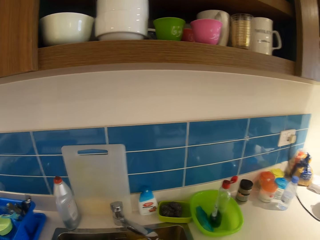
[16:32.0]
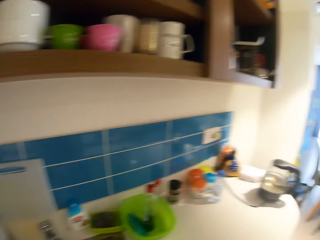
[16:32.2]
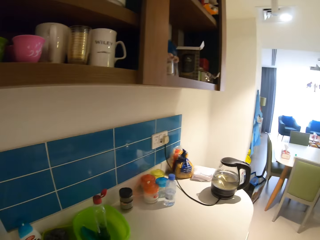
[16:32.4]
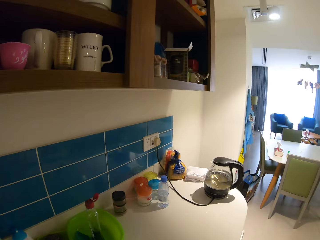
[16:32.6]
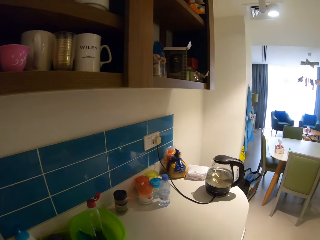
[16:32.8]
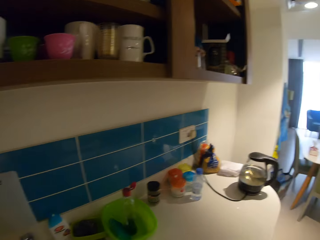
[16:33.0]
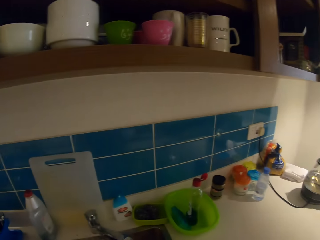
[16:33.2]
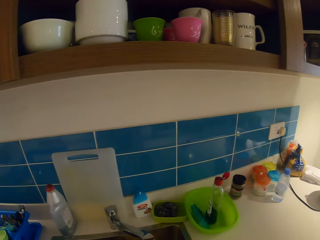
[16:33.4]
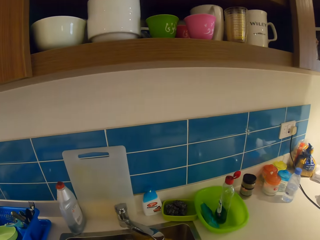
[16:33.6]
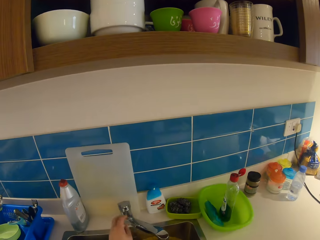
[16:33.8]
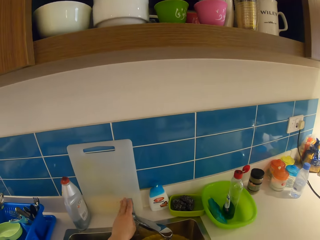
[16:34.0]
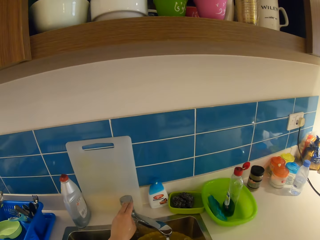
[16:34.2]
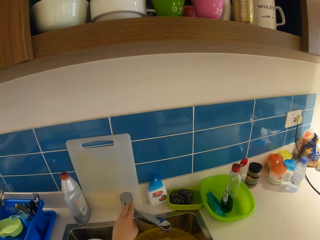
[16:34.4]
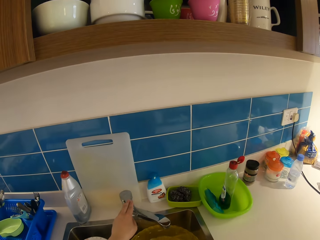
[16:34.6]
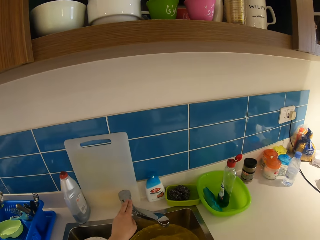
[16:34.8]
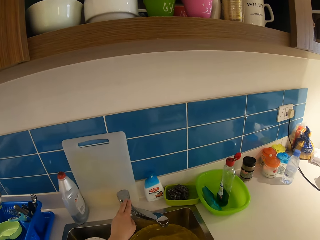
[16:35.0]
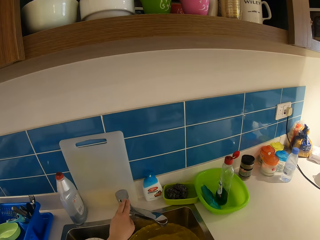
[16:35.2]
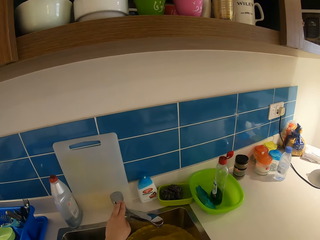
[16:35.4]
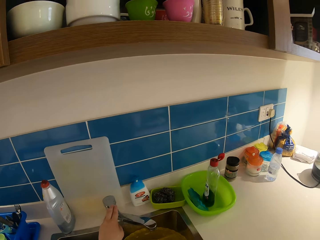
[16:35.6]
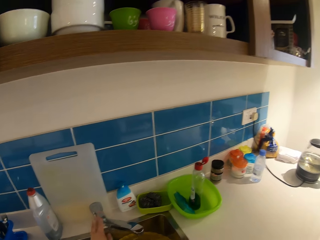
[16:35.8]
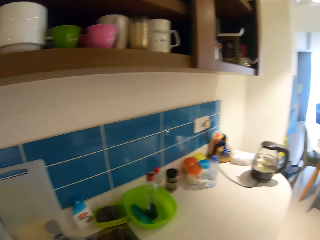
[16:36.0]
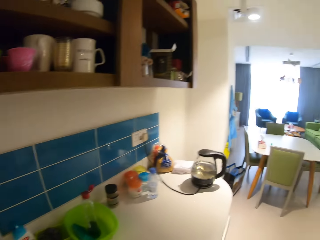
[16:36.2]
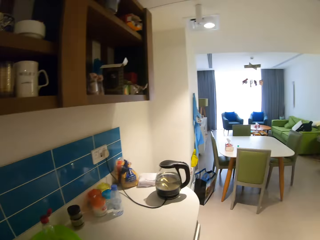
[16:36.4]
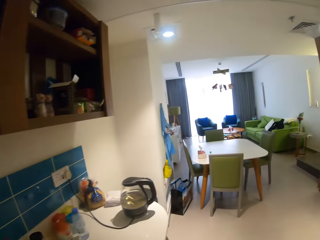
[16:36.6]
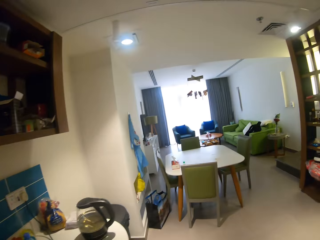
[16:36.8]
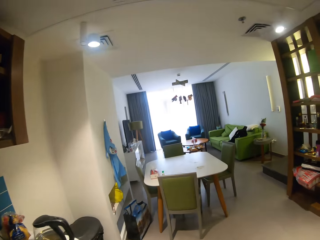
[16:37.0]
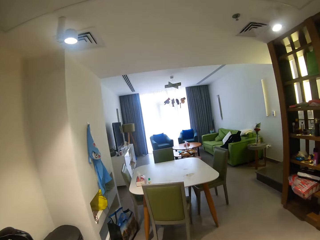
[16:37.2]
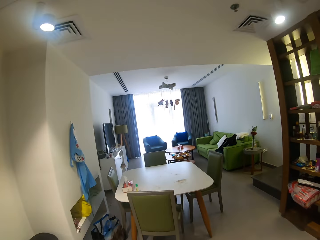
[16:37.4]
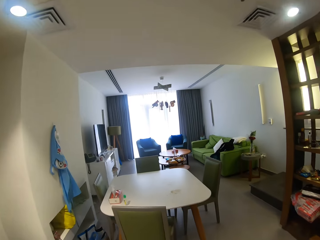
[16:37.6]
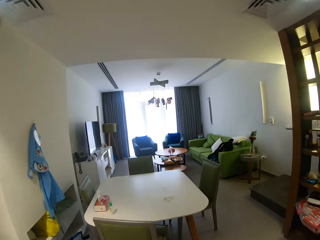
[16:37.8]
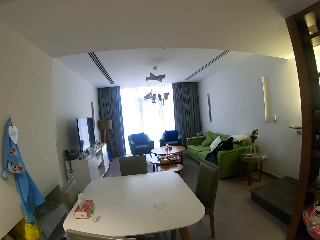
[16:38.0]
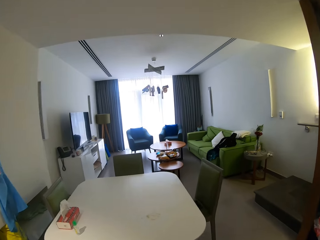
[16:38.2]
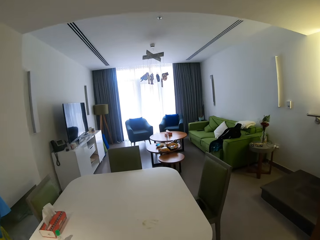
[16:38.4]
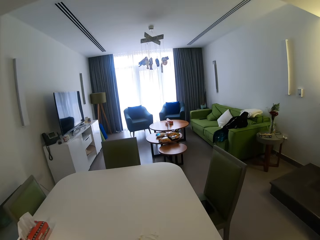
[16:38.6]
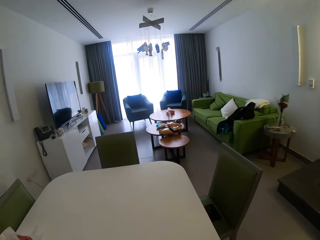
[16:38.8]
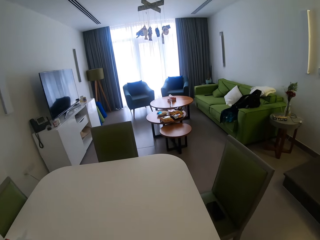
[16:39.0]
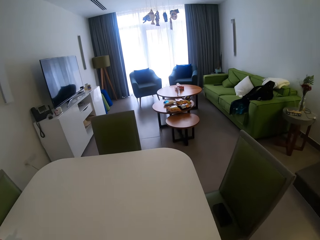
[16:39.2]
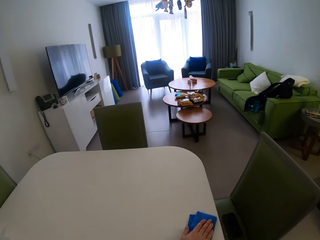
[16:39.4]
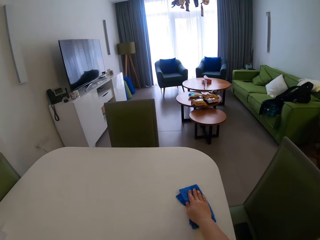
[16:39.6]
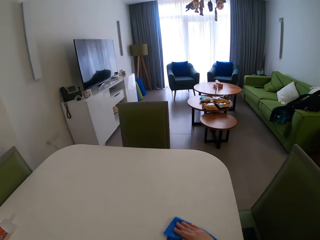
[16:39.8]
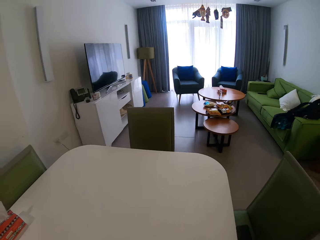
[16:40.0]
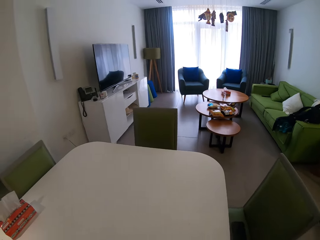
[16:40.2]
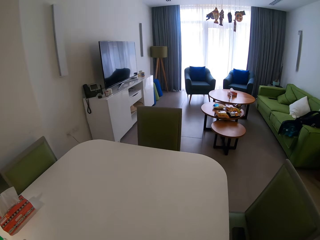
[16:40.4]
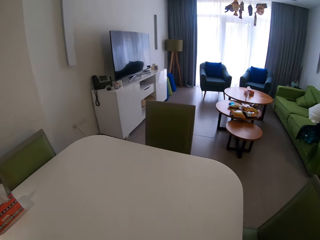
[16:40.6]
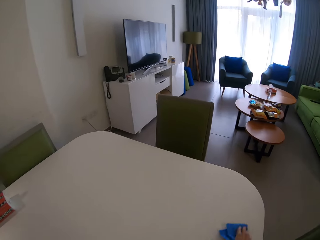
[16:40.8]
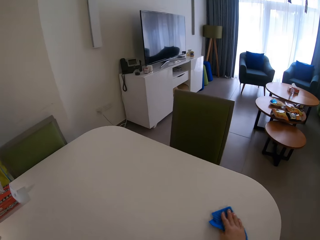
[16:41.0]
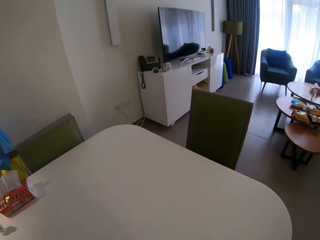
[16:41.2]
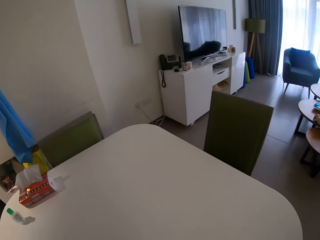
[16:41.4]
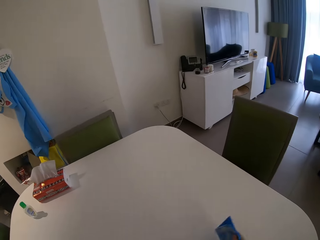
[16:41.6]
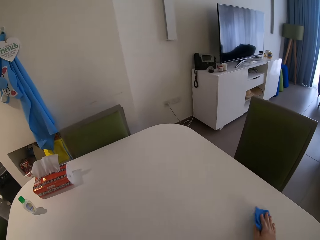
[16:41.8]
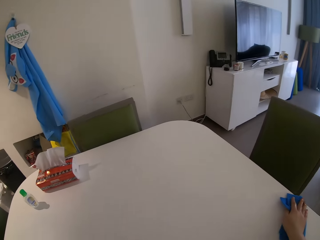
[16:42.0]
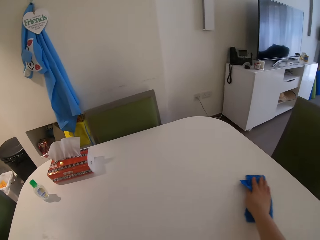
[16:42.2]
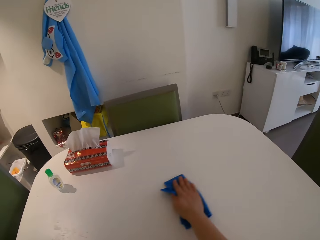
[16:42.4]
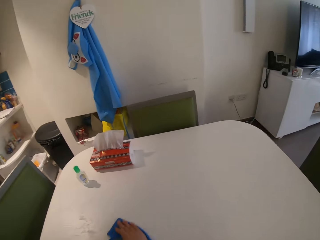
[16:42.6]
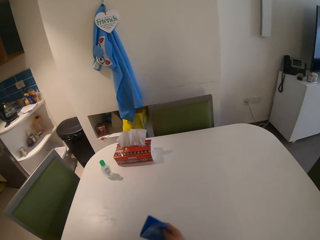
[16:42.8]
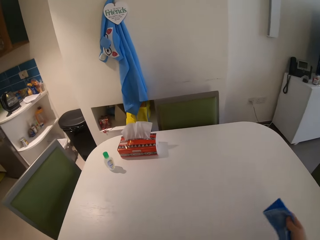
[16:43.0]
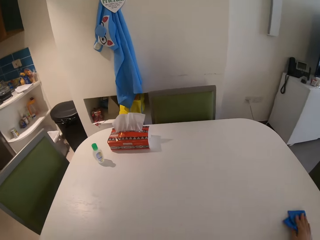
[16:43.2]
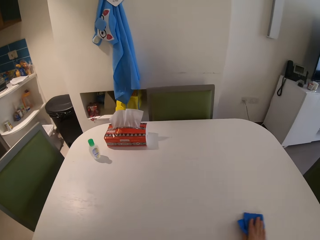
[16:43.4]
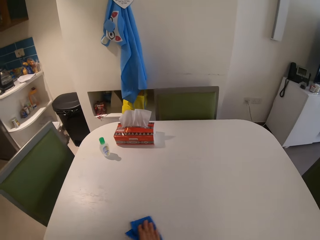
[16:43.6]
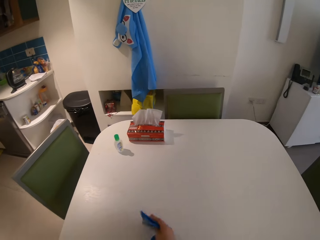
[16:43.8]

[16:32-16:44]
The camera wearer washes hands. They close the tap. They walk around. They clean the table with a blue towel.

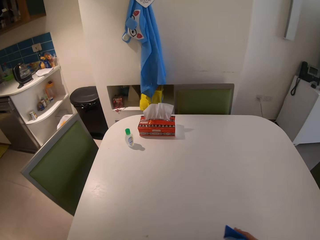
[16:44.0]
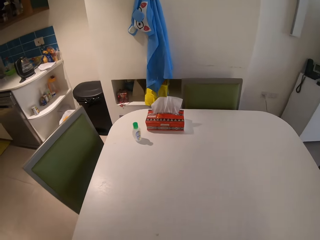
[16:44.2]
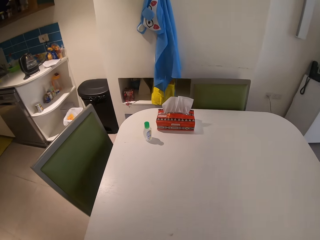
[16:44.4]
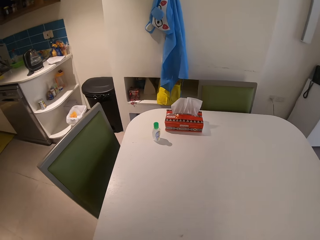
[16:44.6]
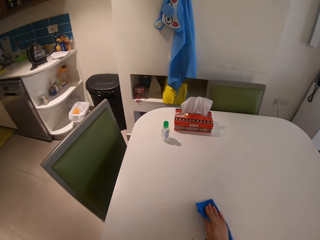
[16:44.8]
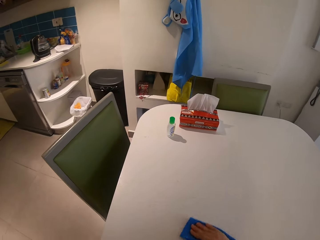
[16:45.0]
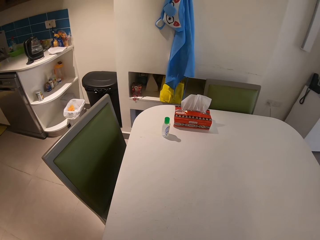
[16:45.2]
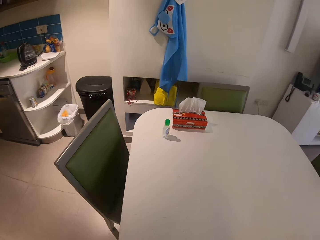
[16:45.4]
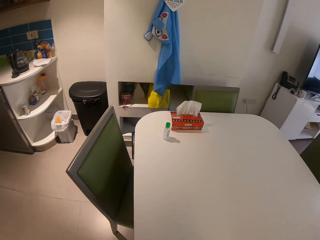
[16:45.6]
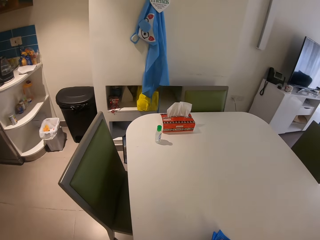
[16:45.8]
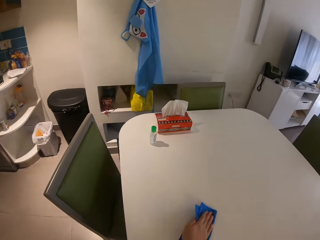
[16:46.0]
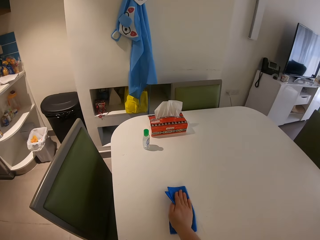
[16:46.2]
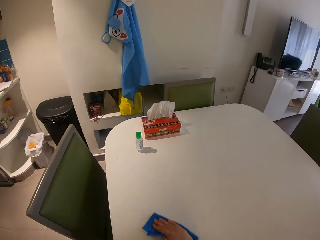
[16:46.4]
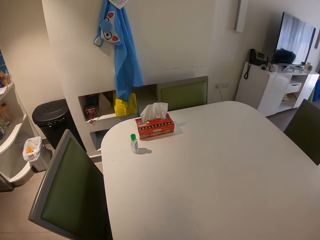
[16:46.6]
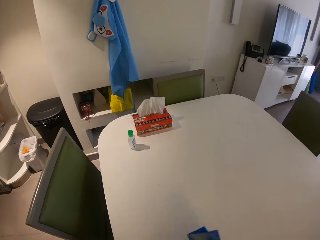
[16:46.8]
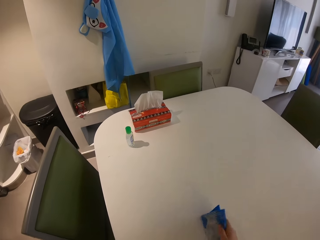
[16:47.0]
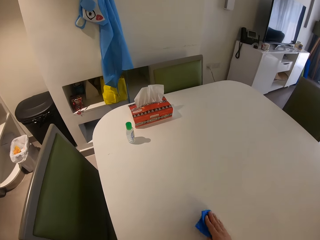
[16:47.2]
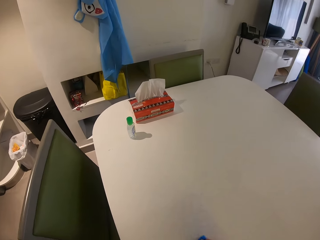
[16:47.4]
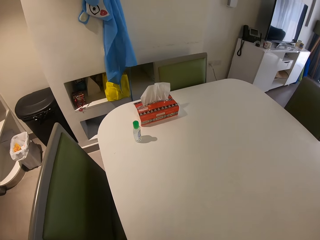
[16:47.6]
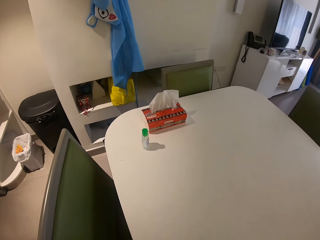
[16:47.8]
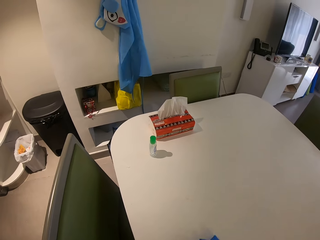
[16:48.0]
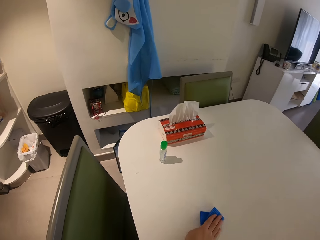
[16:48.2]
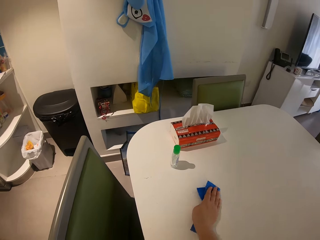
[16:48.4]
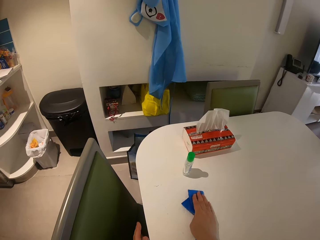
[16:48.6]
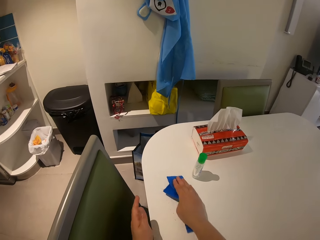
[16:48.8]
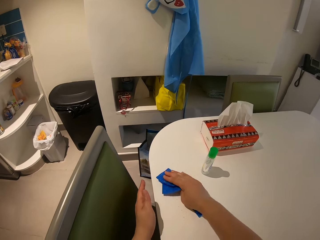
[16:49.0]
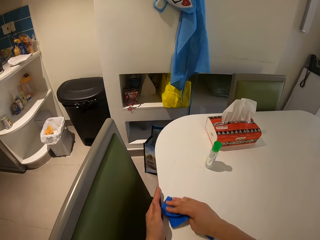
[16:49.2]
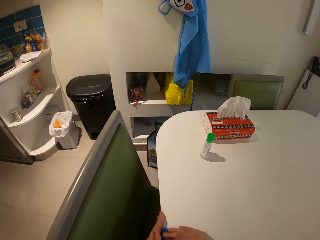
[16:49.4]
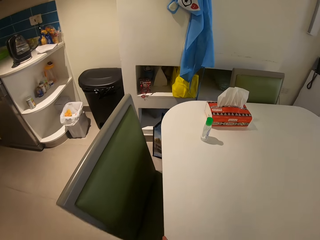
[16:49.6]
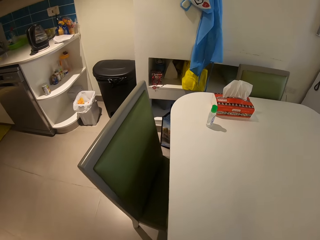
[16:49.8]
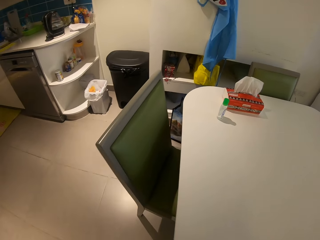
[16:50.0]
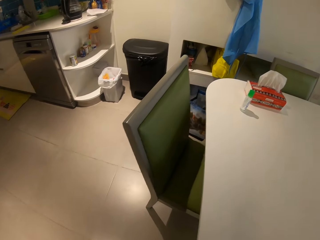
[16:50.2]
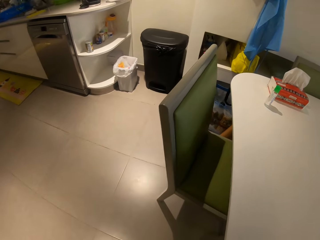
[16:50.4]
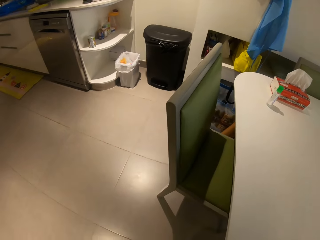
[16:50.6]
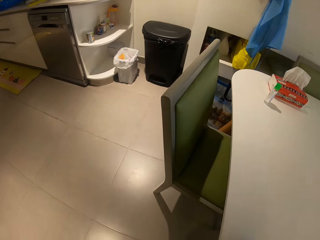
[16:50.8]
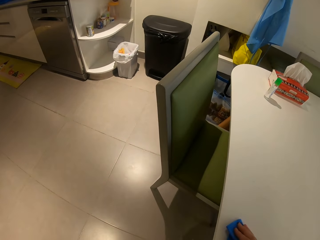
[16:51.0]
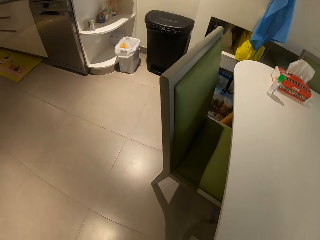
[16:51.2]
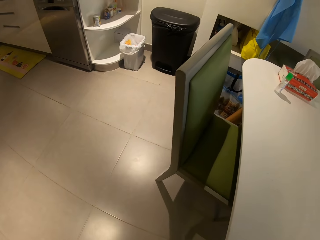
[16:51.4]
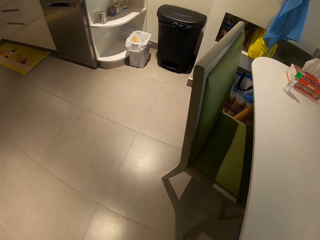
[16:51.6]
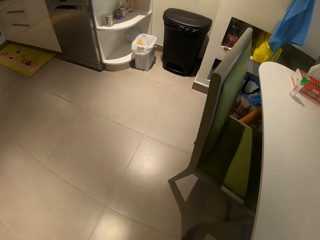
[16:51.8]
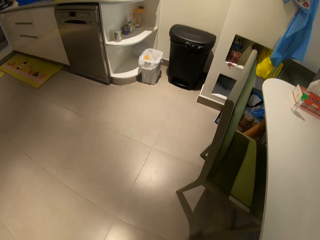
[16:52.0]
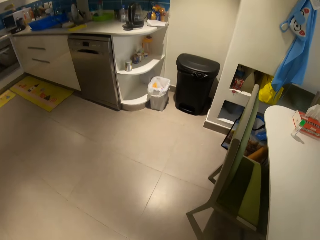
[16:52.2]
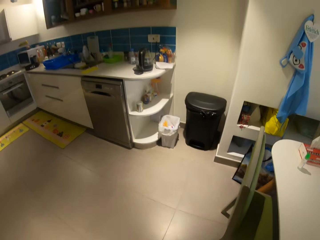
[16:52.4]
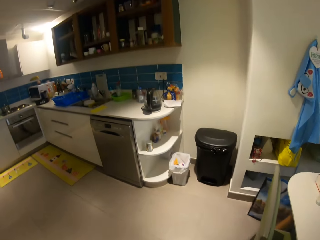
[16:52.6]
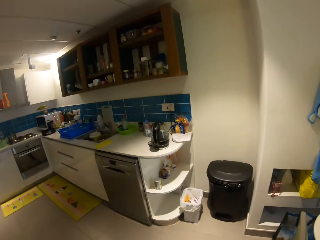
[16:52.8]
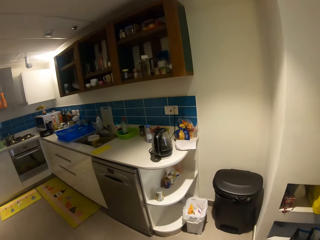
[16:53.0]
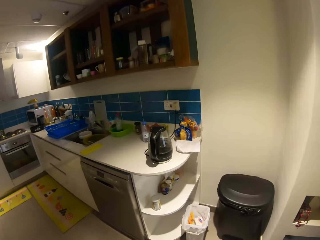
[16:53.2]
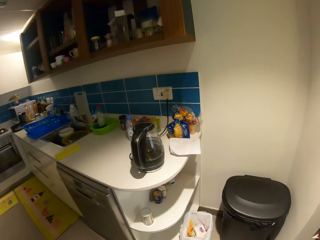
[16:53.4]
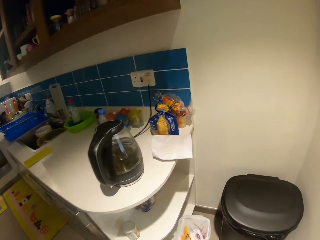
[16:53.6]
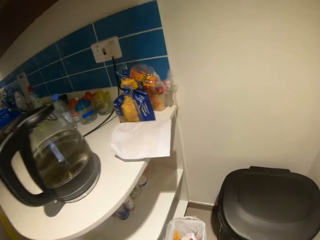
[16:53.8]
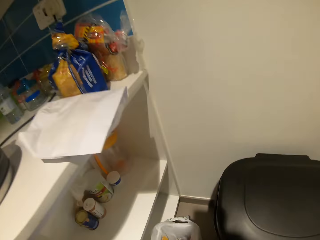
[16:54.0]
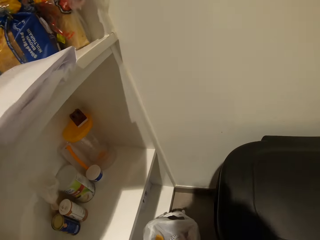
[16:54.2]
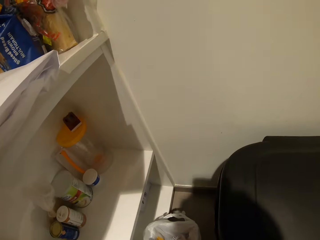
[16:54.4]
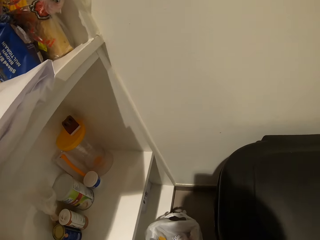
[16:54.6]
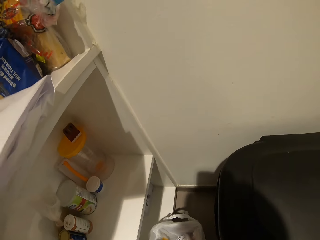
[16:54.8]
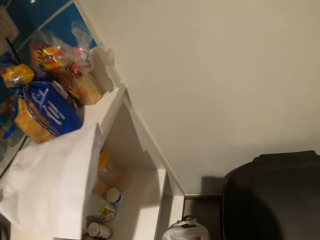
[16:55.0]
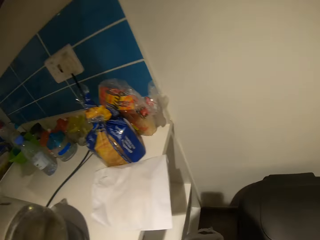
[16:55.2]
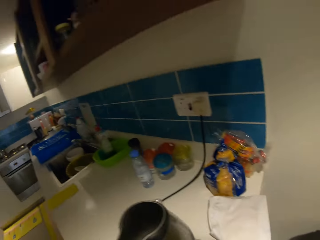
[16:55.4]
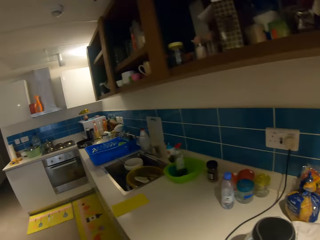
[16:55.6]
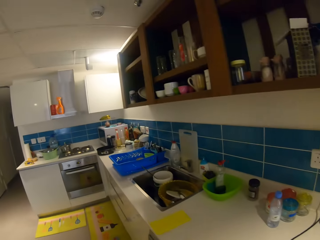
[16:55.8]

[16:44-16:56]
The camera wearer walks around.
